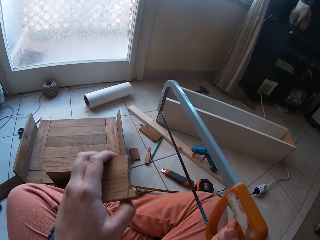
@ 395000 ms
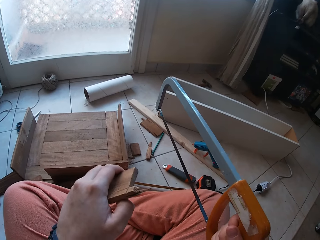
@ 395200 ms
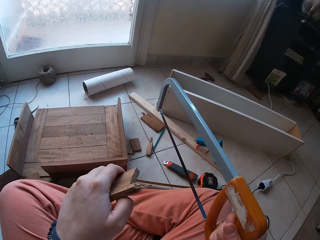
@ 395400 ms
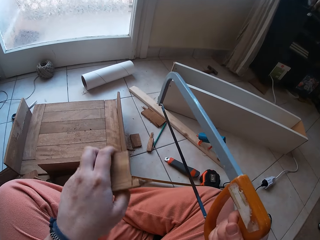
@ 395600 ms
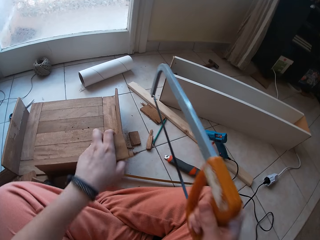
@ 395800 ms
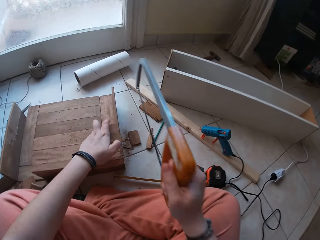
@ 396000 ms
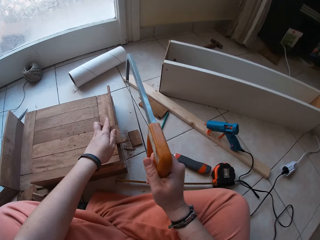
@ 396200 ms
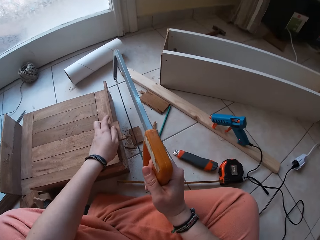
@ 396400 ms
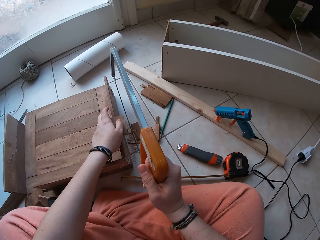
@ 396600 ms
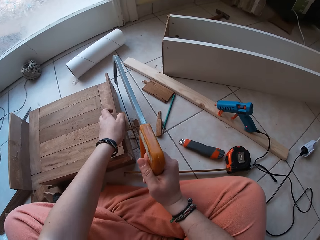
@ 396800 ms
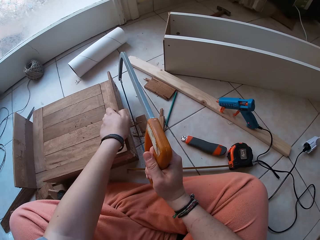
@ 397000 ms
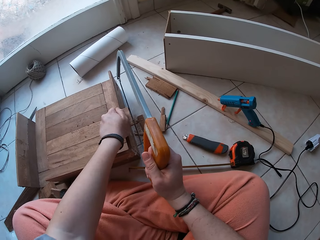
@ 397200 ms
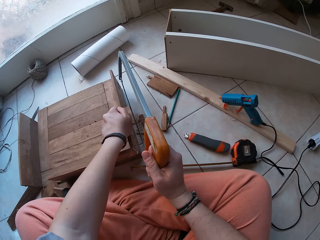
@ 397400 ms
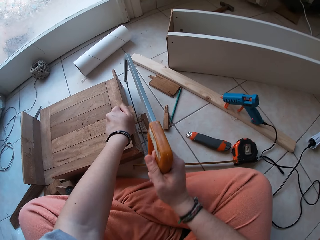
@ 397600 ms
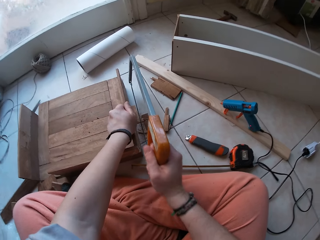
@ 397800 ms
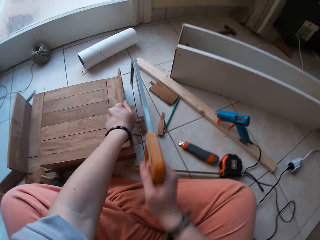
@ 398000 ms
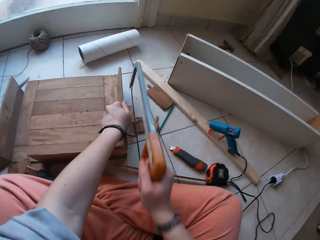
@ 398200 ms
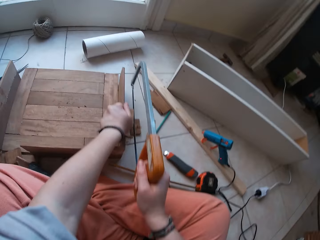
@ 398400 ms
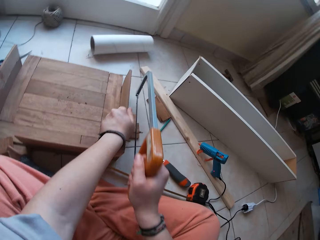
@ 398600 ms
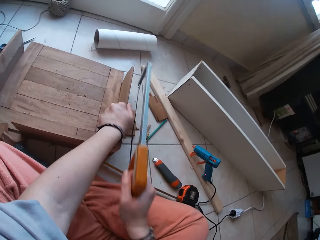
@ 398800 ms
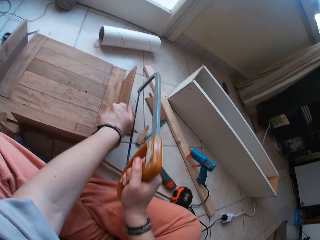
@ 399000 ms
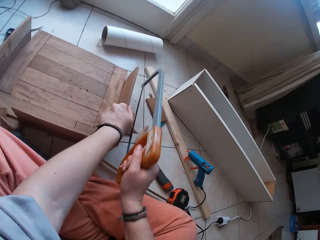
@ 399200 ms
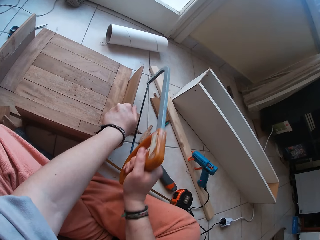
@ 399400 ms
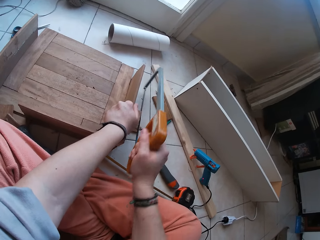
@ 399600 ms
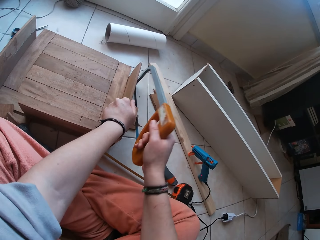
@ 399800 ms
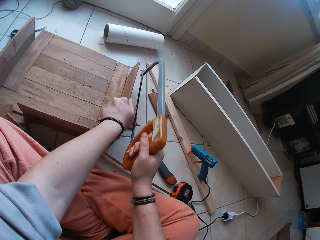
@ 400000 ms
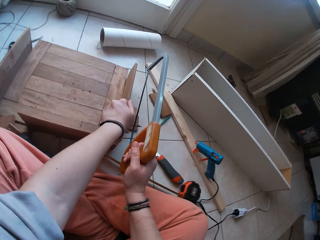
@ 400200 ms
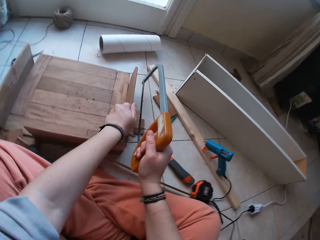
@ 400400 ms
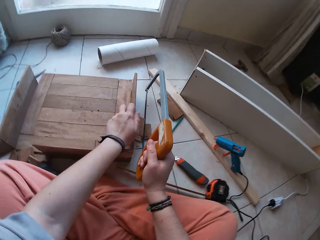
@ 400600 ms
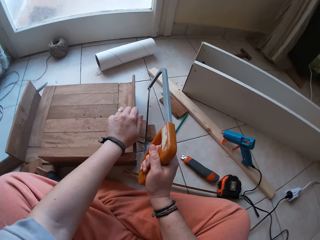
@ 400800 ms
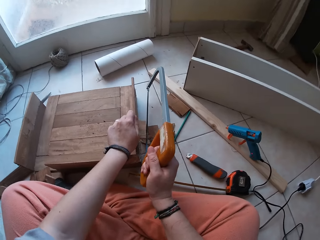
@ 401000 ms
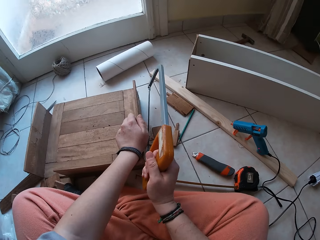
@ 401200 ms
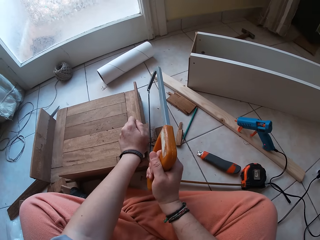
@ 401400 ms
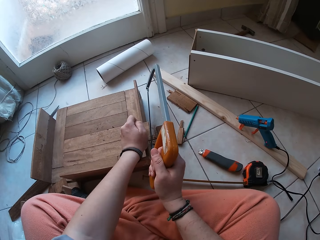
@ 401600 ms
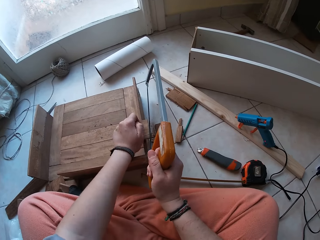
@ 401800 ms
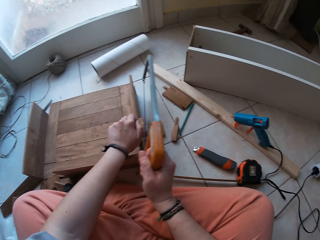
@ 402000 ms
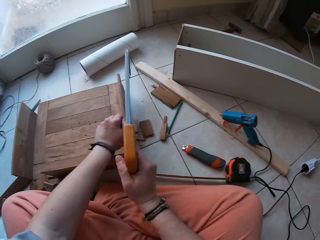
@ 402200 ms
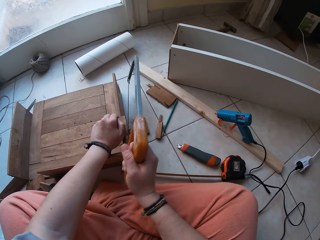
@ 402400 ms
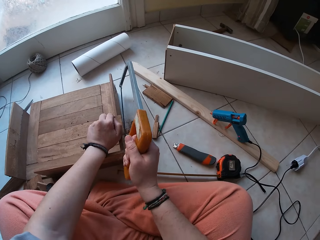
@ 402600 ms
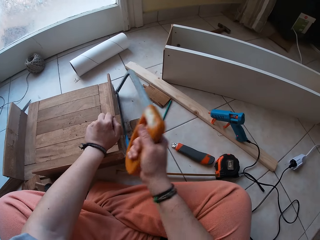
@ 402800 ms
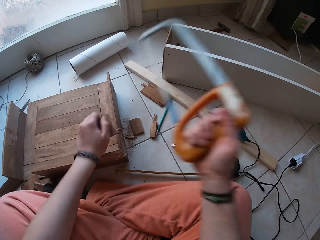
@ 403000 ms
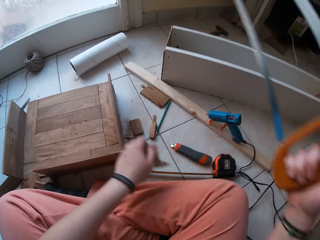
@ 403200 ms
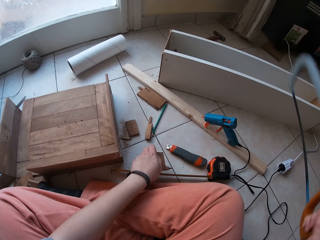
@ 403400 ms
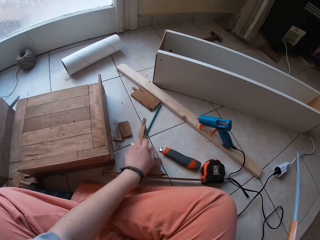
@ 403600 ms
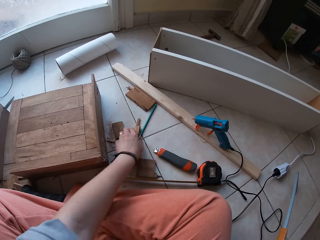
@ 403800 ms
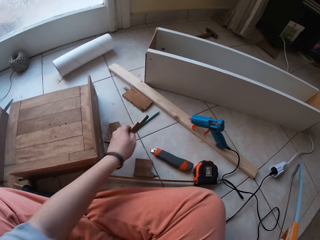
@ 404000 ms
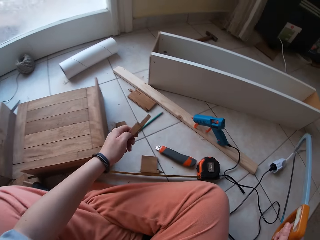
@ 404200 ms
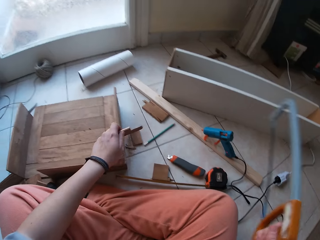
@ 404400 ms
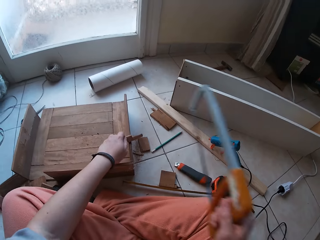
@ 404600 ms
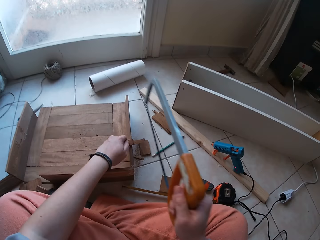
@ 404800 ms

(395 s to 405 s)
The camera wearer puts the wood down. He puts the hacksaw on the wood. He cuts the wood with the saw. He adjusts the wood. He removes the hacksaw from the wood and lifts the wood. He drops the wood on the ground with his left hand. He picks up a wood from the ground.

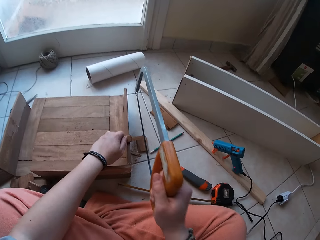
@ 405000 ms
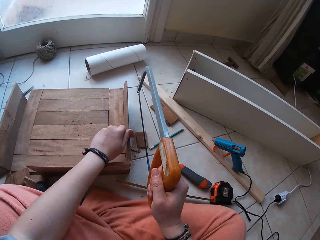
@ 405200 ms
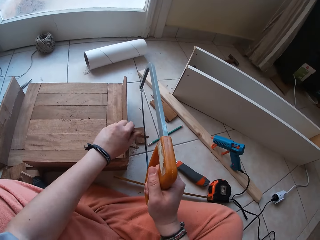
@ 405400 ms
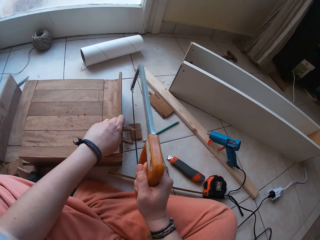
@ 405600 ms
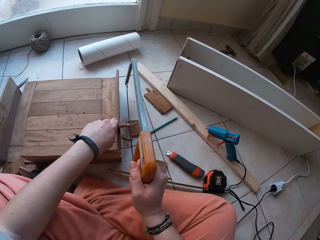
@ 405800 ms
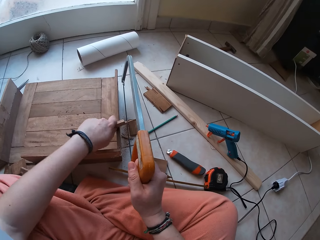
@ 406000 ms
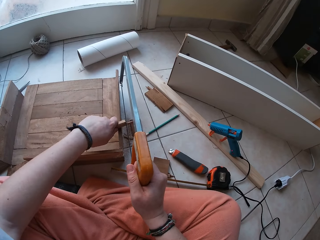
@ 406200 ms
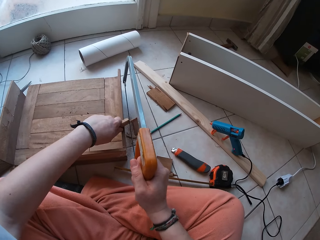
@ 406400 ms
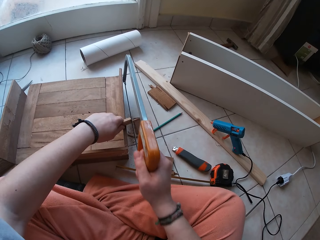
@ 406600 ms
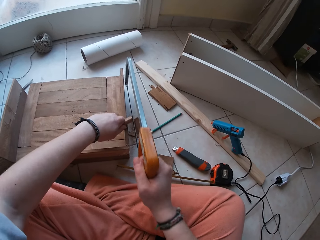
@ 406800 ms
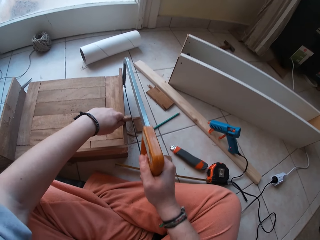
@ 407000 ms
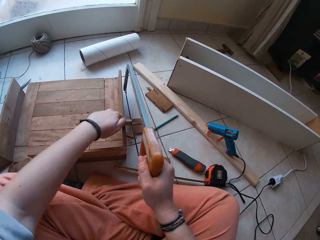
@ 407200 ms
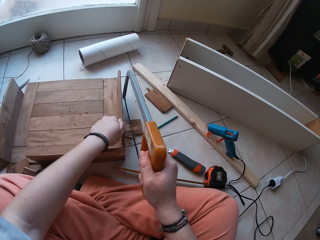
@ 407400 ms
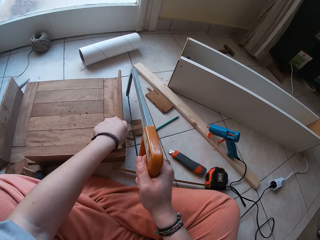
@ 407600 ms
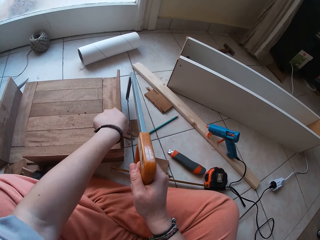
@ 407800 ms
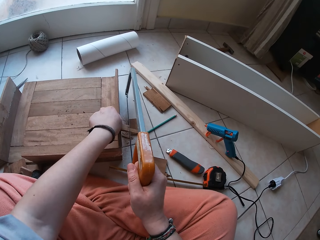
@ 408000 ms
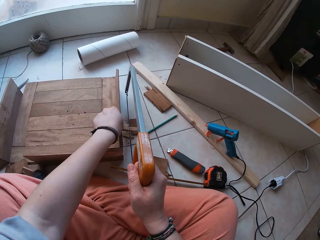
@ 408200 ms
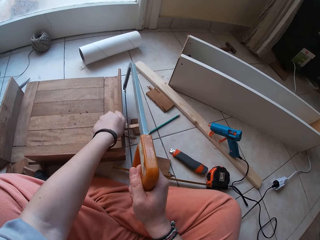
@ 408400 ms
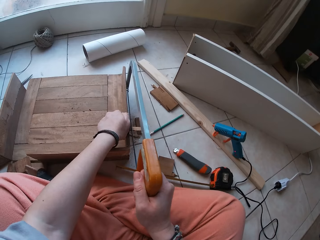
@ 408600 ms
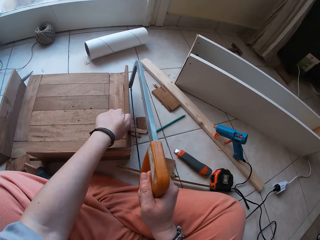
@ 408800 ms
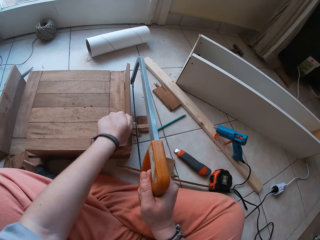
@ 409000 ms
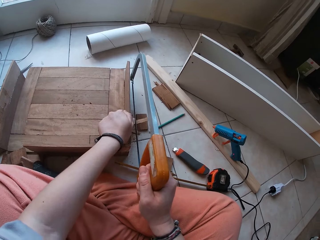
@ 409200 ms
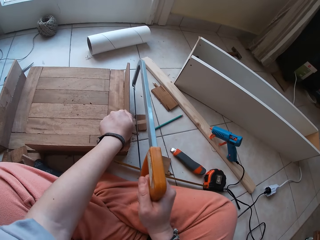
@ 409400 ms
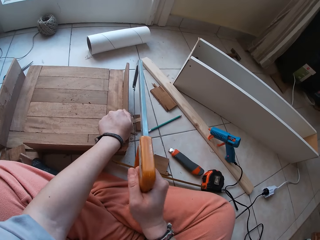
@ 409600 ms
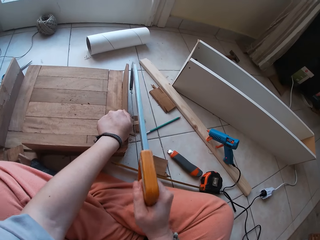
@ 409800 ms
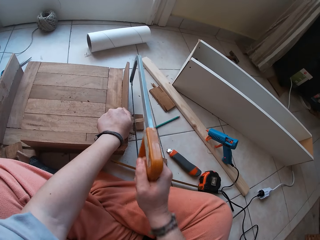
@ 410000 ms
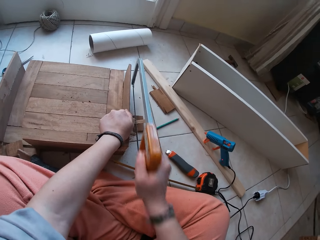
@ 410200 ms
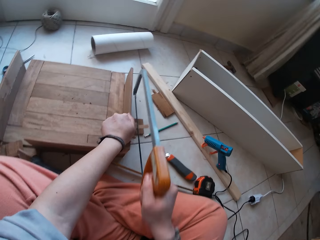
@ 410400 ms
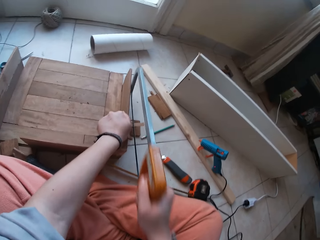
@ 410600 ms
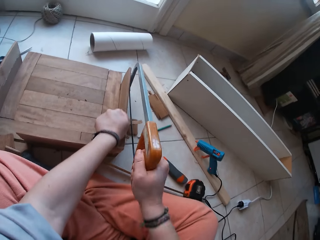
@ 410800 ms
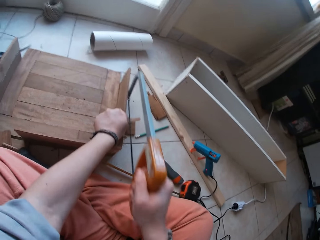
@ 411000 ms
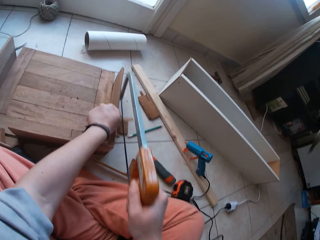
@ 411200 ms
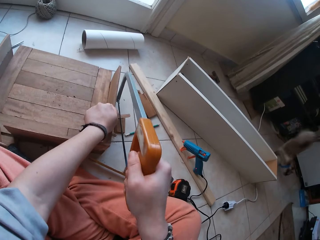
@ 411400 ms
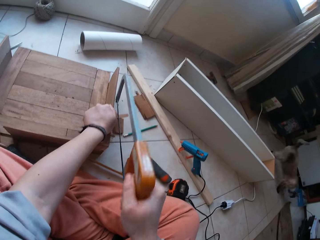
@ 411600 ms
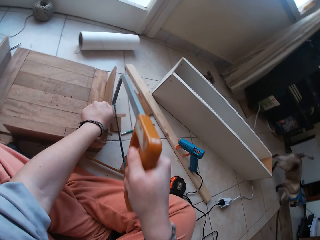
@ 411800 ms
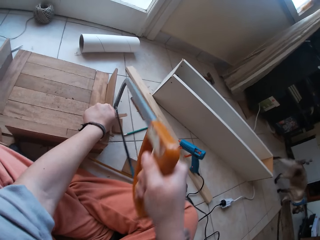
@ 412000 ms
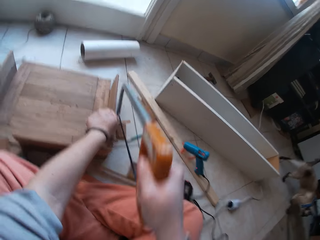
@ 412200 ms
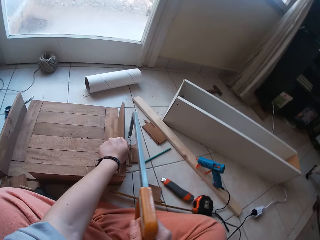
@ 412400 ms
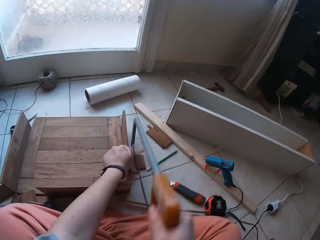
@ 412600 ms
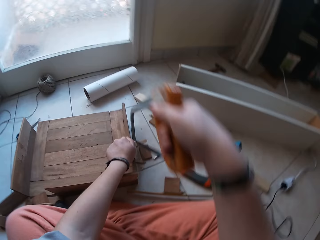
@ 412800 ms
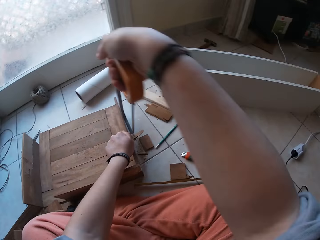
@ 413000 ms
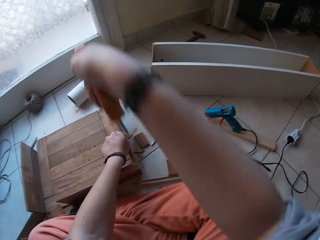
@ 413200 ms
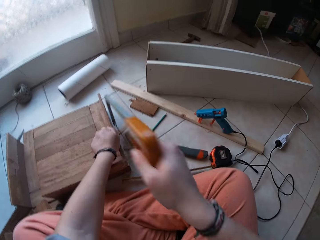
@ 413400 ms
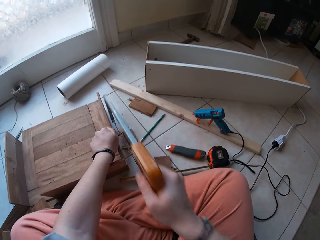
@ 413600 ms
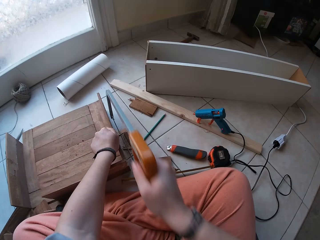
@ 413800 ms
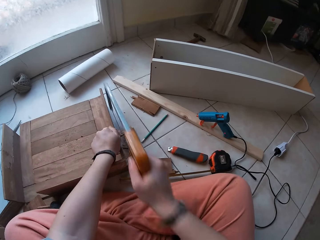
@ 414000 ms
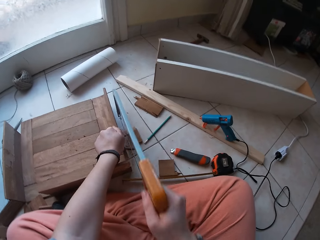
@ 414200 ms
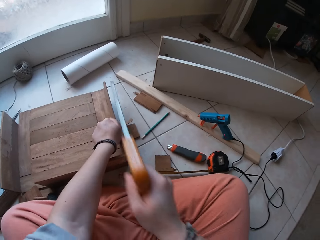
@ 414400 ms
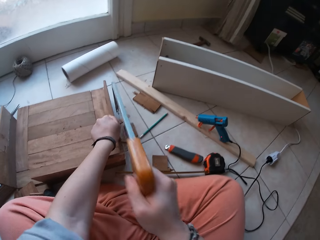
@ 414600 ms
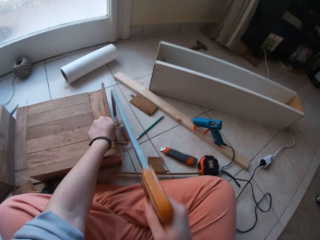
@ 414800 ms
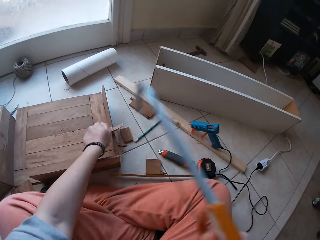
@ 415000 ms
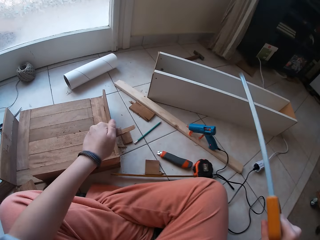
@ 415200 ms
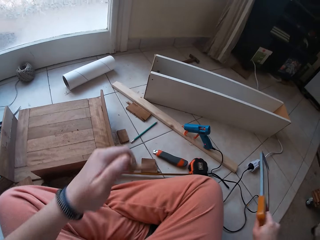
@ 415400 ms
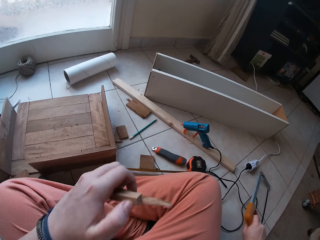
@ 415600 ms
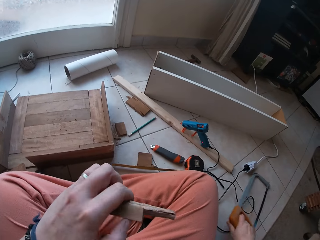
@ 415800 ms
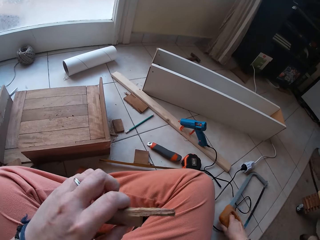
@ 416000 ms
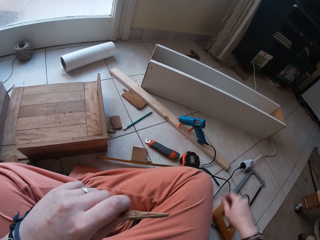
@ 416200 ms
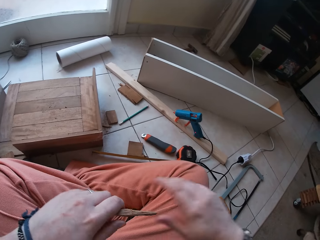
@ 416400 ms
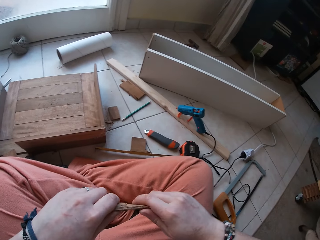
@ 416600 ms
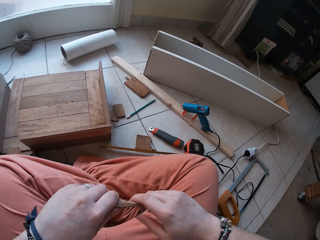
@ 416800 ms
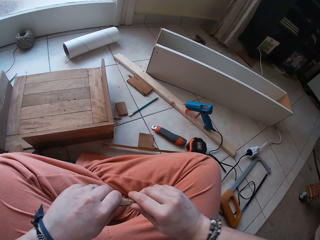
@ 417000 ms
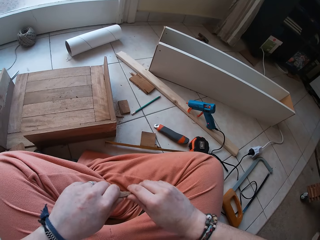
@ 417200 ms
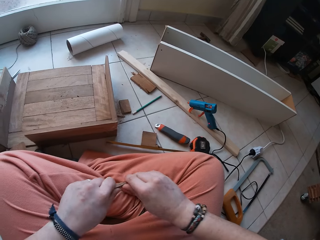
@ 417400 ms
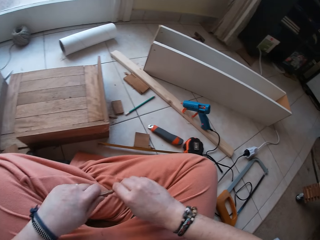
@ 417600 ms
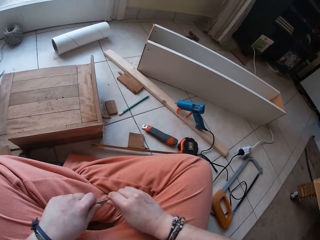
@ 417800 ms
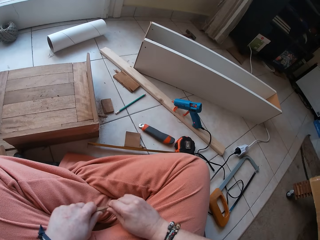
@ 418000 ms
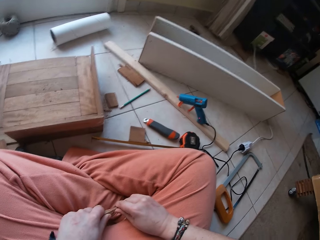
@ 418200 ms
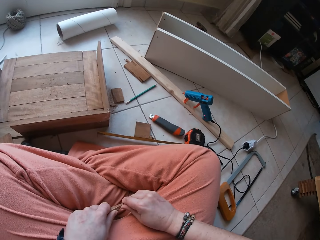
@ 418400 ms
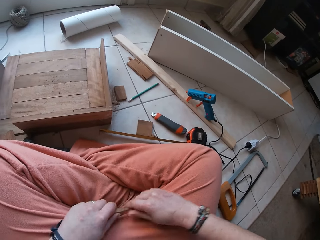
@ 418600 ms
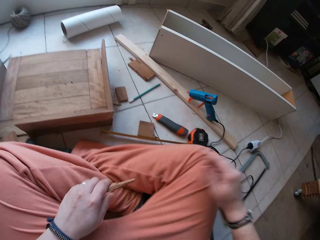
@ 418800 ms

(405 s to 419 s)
The camera wearer puts the wood down. He puts the hacksaw on the wood and moves the hacksaw. He cuts the wood with the saw. He adjusts the wood, moves the hacksaw, holds the wood and cuts the wood. He moves the hacksaw away, lifts the wood and turns the wood. He drops the hacksaw on the ground with his right hand. He breaks the wood. He holds the wood with both hands.
